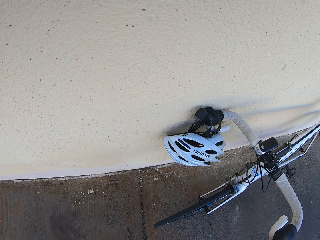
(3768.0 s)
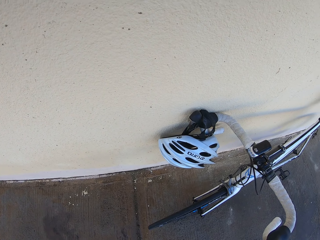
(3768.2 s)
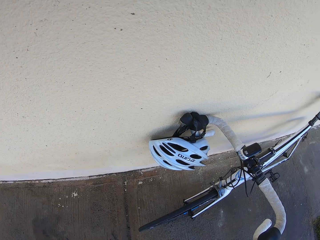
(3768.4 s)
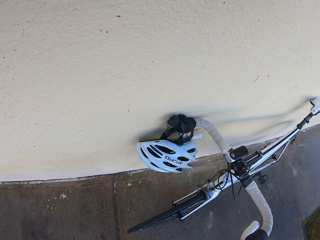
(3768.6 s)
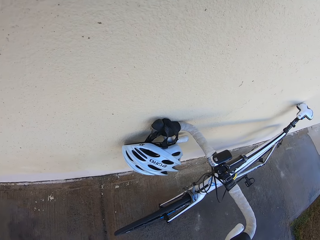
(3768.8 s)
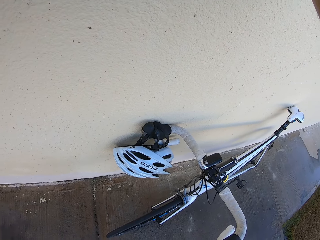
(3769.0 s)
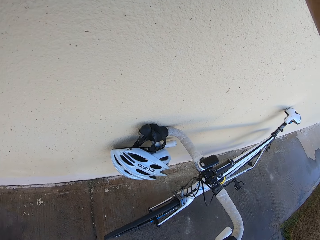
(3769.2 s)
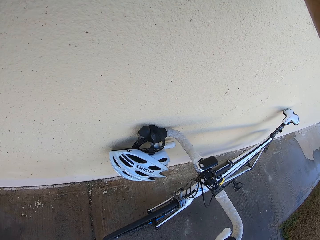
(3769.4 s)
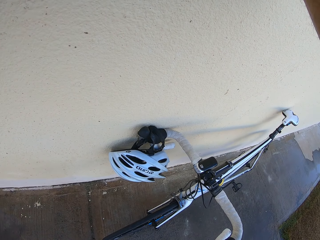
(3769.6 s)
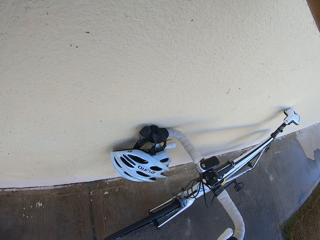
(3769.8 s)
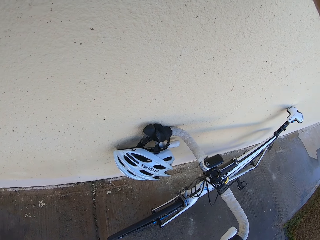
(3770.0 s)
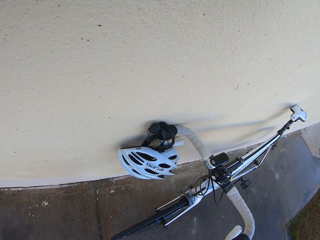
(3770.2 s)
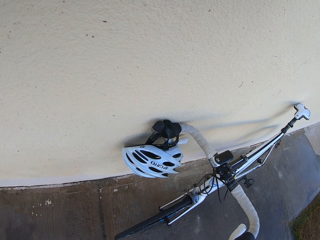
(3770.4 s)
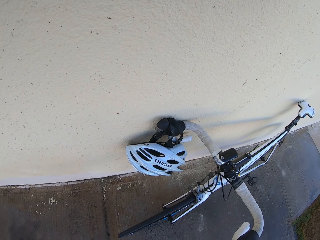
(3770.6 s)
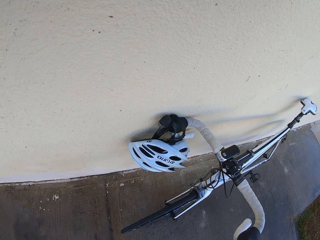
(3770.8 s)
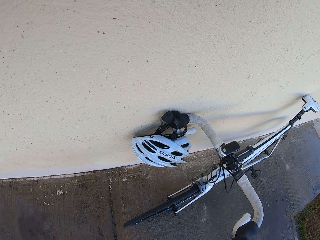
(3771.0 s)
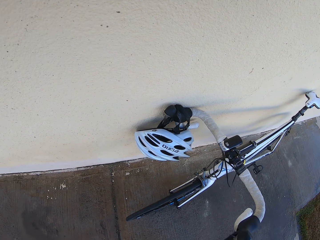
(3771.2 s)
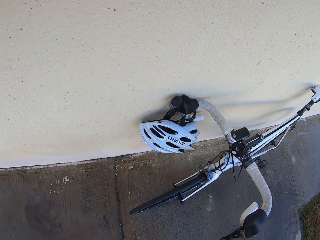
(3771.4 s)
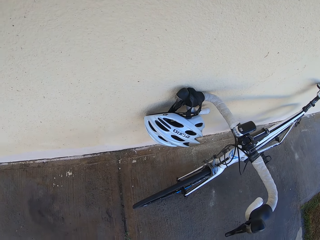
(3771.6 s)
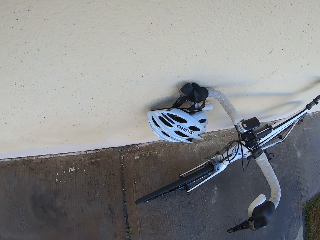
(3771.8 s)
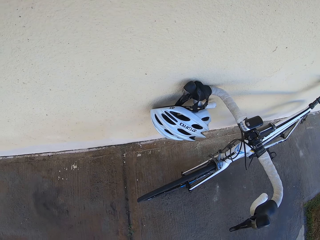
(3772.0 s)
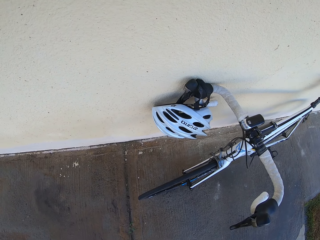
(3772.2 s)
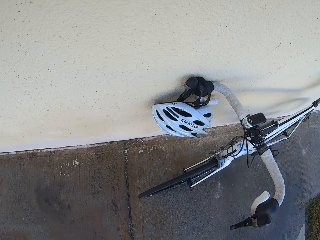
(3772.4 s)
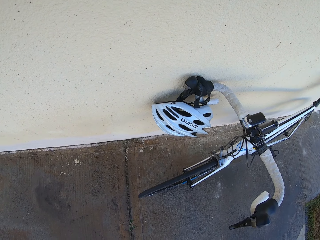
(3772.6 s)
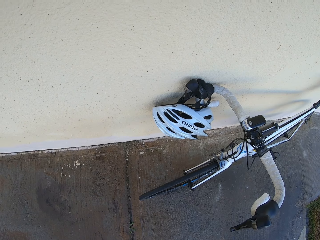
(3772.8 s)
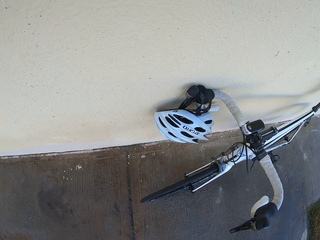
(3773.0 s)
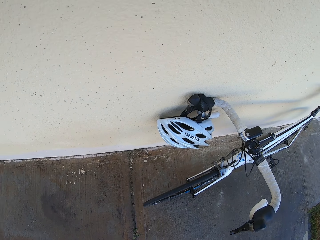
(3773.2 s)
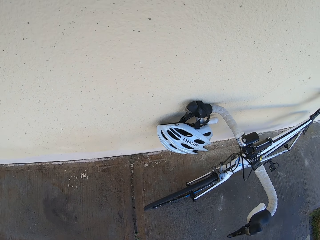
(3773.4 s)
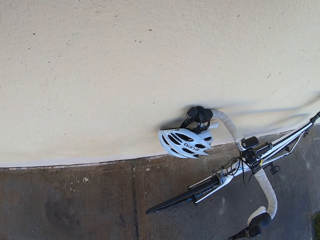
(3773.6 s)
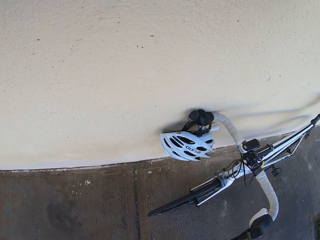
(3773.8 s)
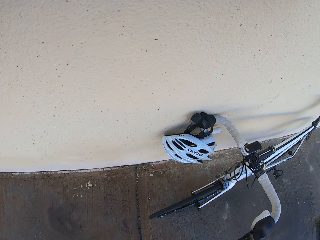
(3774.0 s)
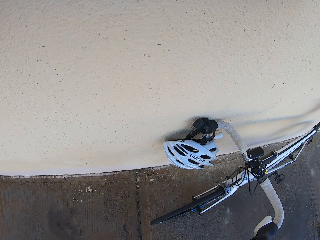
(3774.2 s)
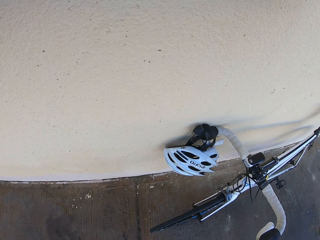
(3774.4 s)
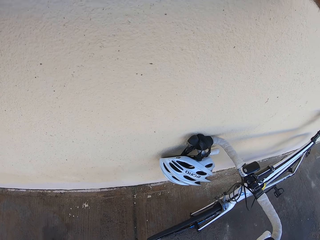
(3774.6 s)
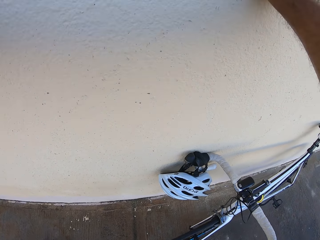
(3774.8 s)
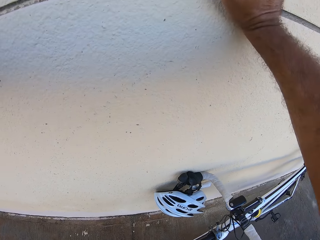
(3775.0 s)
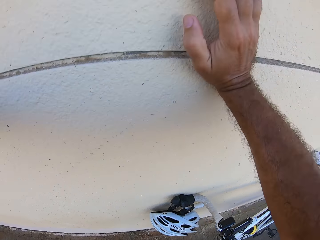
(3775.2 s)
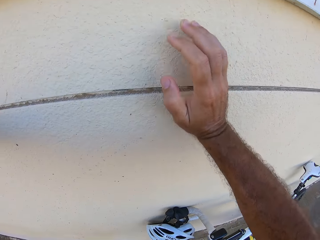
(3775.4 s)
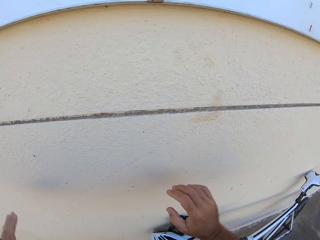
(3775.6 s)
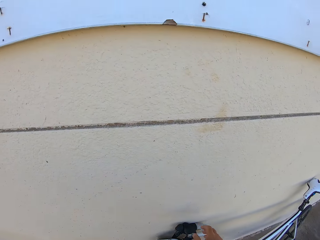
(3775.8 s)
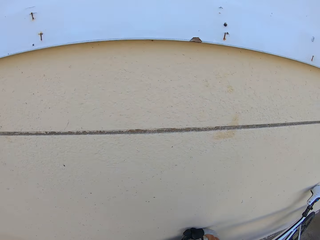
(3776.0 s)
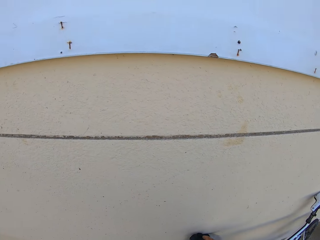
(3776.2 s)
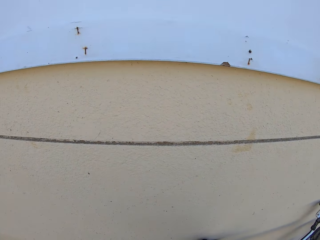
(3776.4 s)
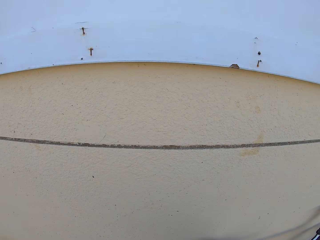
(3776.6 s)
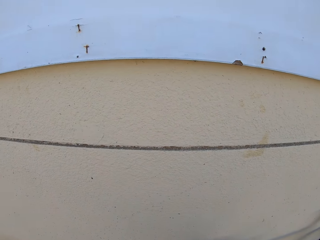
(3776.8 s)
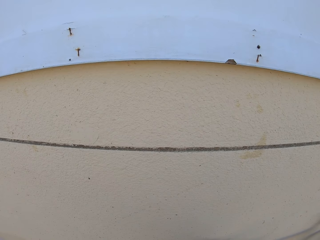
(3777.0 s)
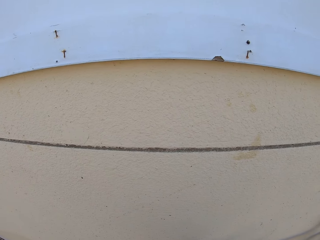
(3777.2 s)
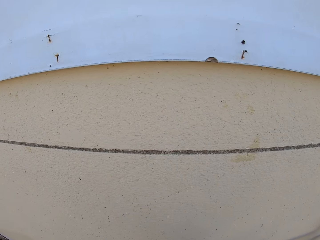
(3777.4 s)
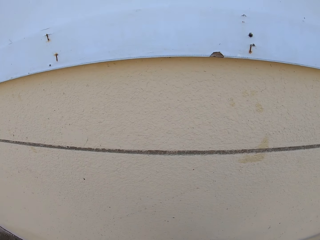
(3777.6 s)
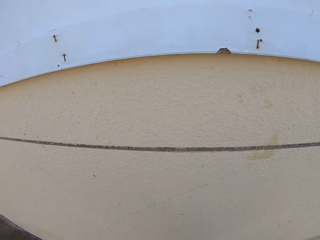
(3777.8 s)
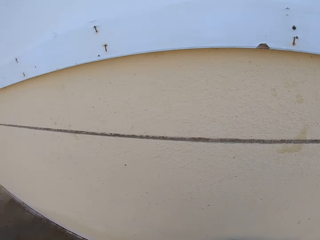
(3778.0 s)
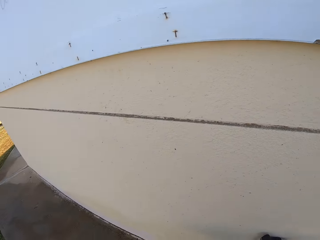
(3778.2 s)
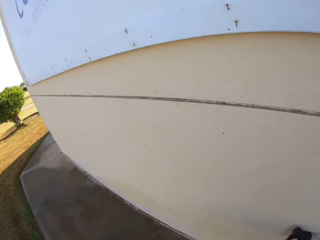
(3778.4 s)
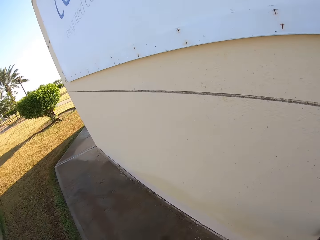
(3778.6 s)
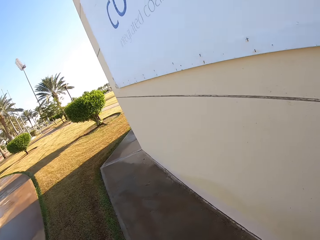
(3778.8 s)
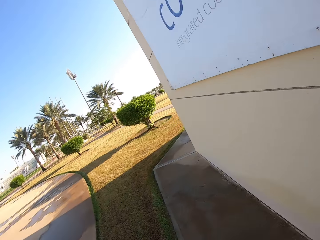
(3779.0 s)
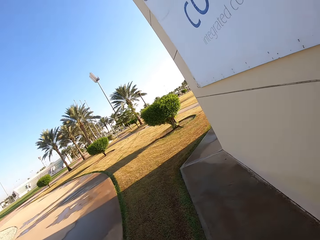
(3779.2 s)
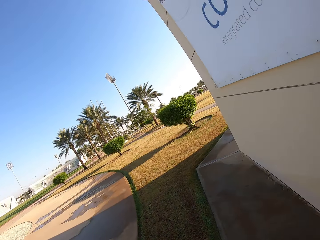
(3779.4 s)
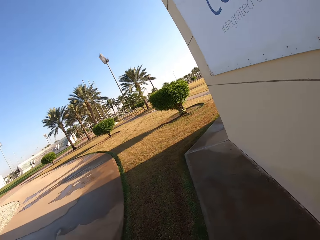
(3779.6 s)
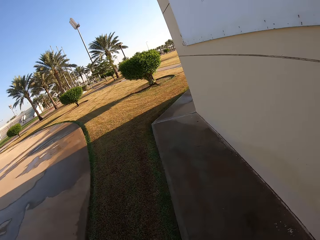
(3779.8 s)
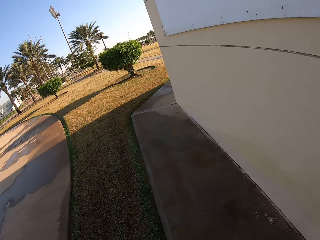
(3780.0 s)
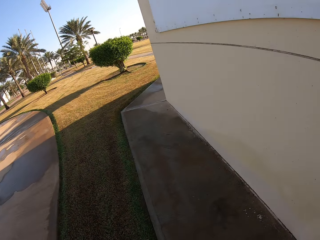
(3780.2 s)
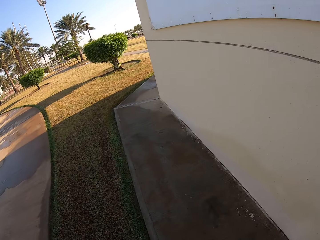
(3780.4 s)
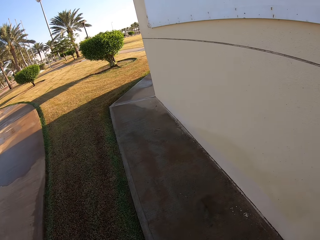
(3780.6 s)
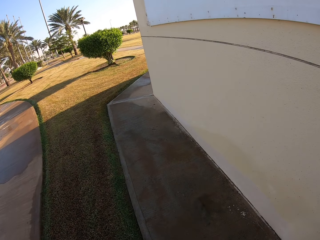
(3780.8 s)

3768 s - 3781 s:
The camera wearer removes his right hand from the wall. He looks around.

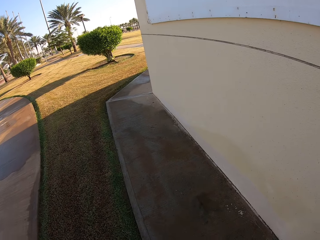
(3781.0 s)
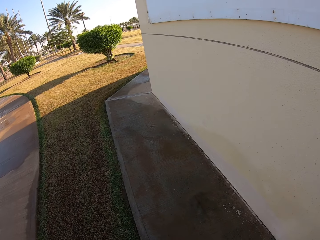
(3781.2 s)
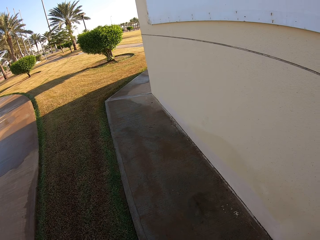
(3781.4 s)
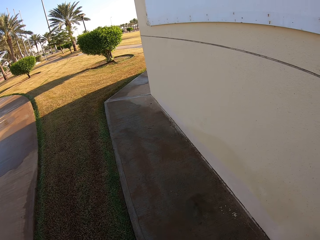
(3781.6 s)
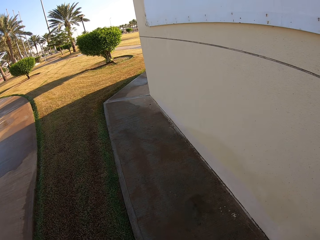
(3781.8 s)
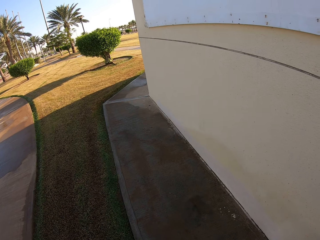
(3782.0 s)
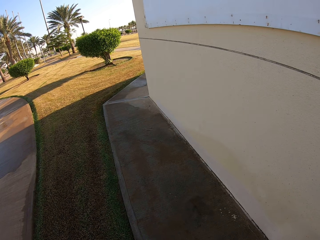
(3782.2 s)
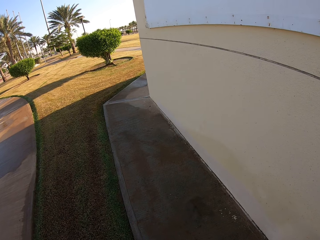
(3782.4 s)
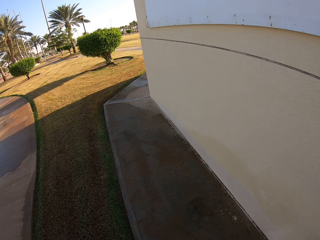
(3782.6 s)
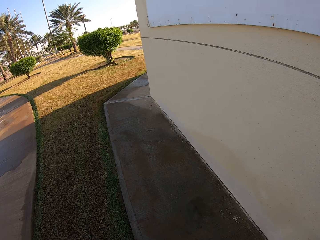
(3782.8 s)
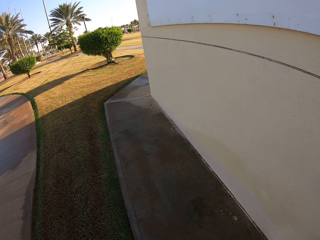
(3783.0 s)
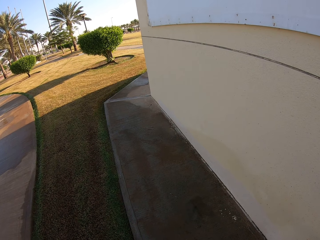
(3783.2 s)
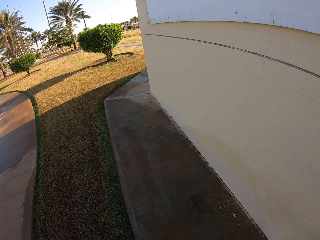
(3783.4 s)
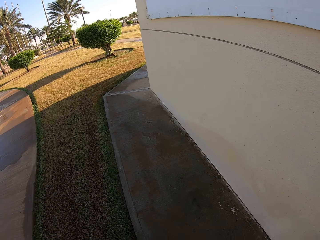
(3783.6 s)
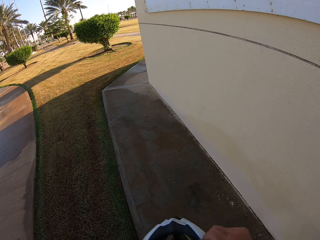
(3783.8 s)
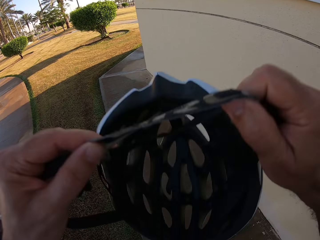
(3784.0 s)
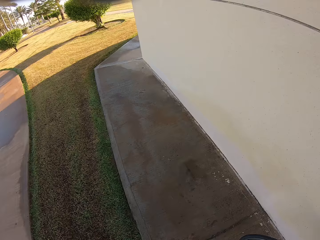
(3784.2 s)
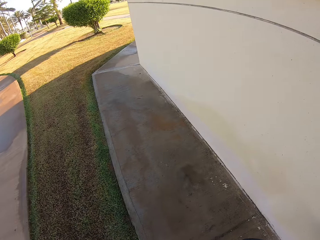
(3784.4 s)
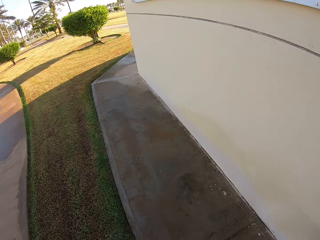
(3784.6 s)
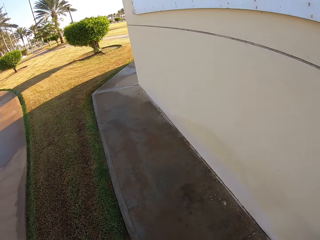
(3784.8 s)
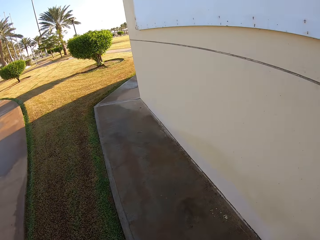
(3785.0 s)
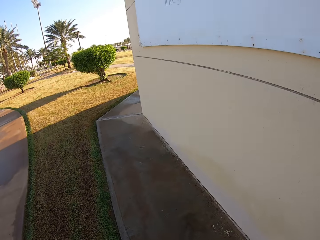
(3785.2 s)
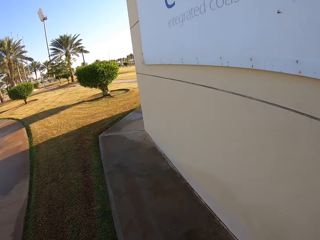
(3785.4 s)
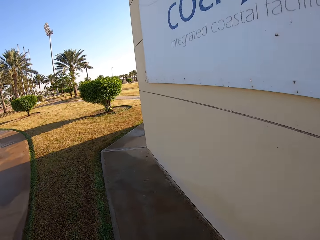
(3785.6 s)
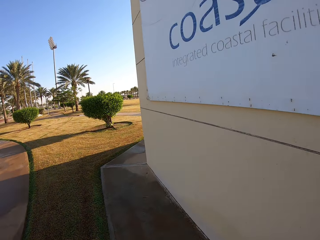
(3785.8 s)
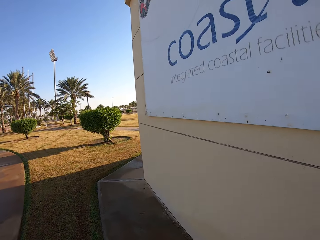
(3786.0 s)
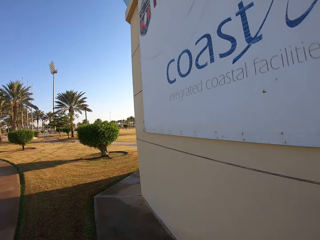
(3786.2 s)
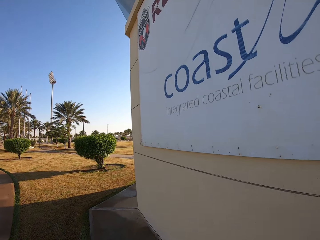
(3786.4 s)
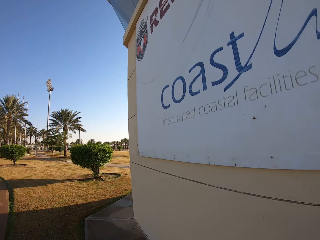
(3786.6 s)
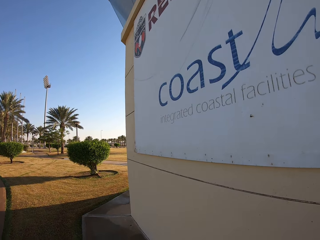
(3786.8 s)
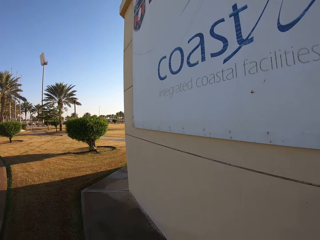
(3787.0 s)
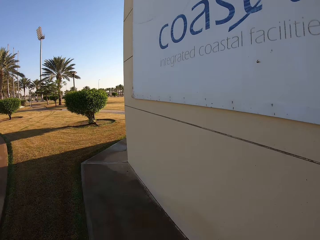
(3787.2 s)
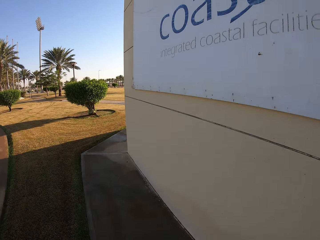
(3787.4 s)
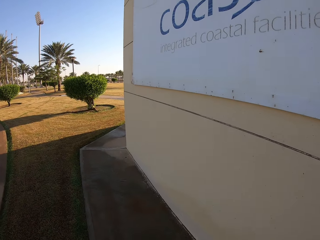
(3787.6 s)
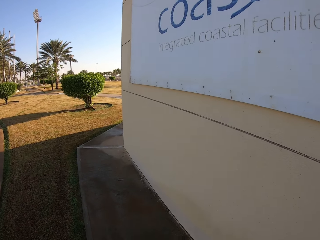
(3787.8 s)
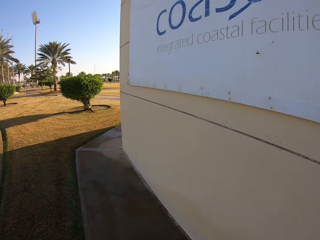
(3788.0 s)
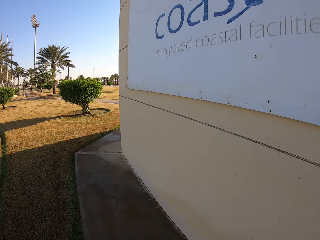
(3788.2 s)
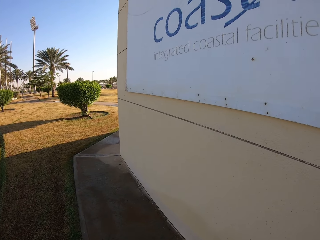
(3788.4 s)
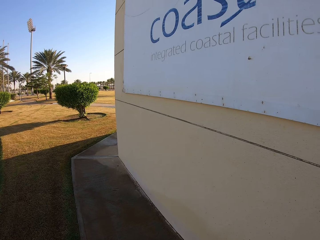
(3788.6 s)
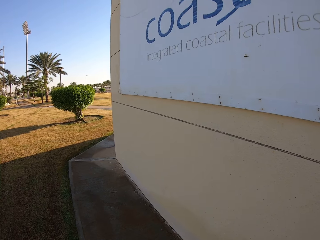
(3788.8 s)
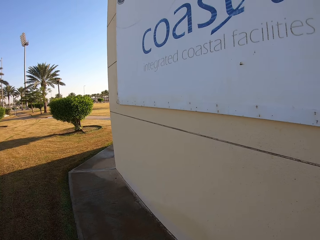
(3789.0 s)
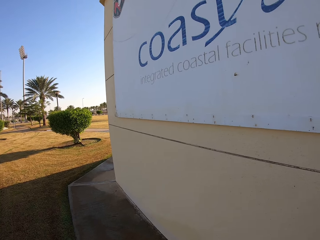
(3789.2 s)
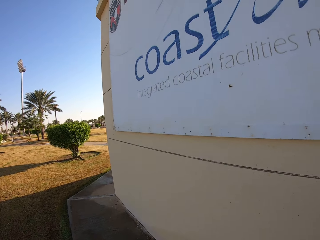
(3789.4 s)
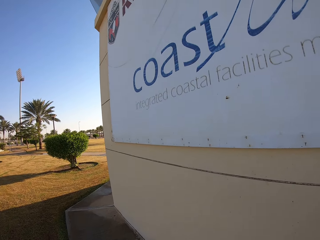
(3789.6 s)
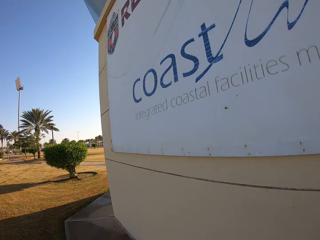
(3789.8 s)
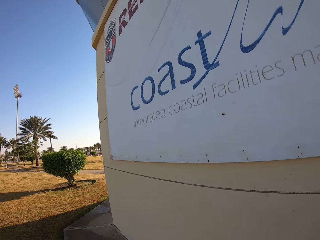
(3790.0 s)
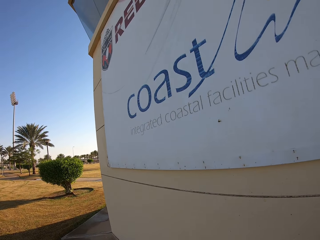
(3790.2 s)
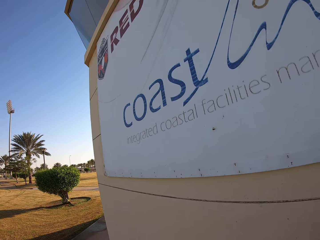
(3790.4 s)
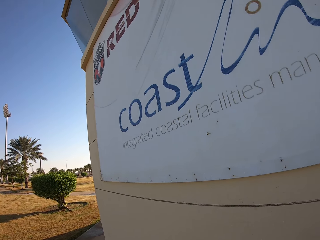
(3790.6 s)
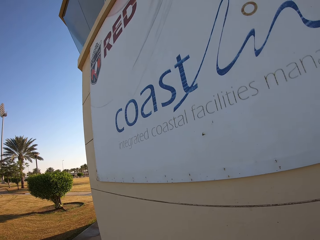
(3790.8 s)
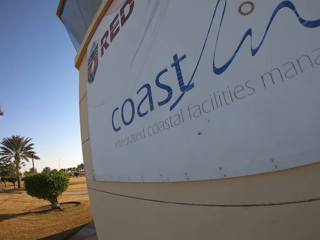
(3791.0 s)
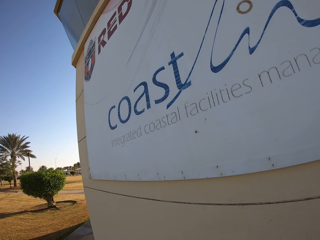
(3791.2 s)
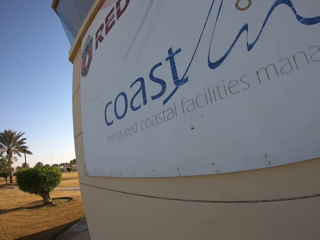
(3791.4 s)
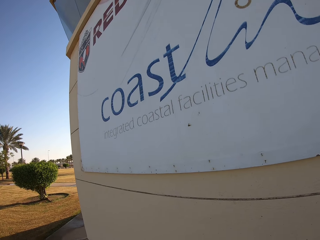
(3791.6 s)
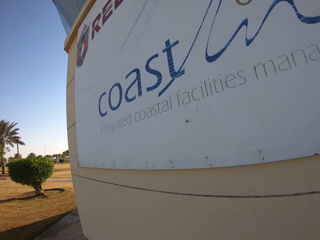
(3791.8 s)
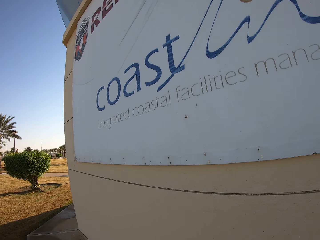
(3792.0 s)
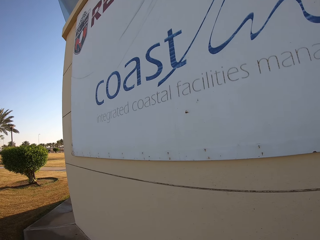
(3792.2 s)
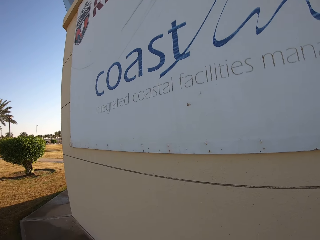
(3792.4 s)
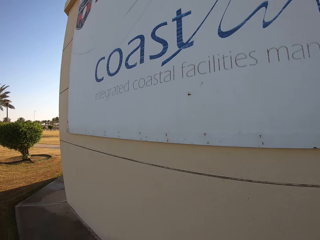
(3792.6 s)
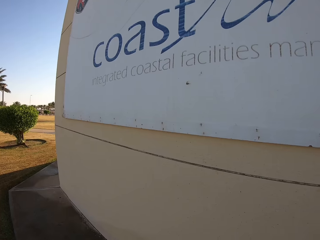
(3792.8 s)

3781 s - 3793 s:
The camera wearer puts on a helmet. They look around.
